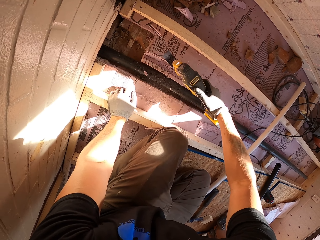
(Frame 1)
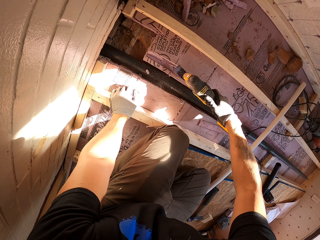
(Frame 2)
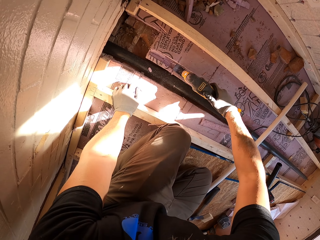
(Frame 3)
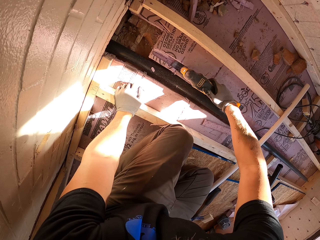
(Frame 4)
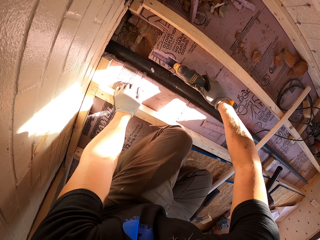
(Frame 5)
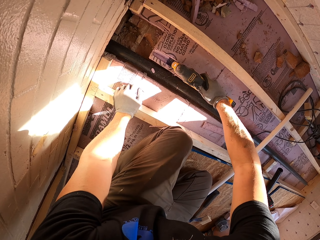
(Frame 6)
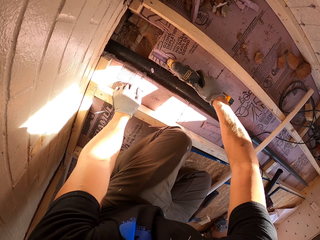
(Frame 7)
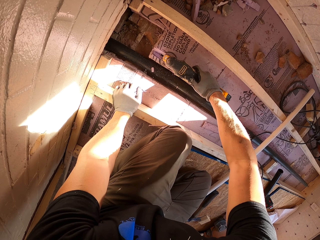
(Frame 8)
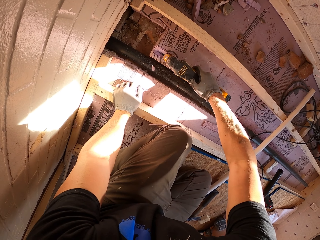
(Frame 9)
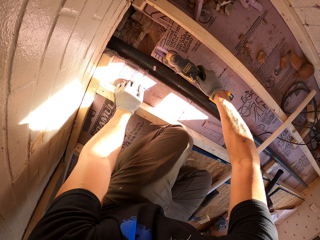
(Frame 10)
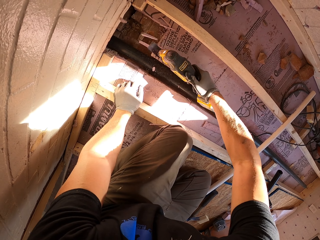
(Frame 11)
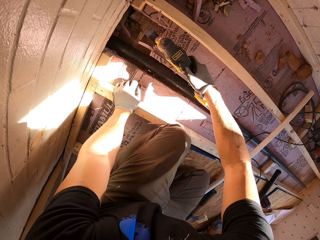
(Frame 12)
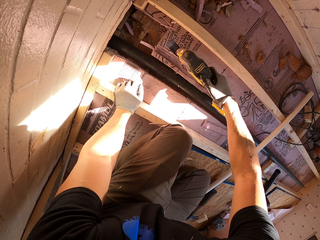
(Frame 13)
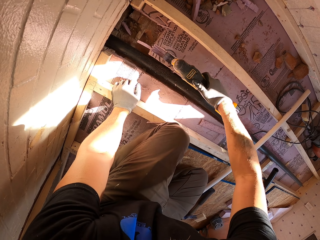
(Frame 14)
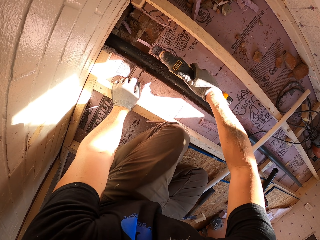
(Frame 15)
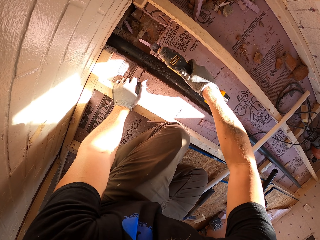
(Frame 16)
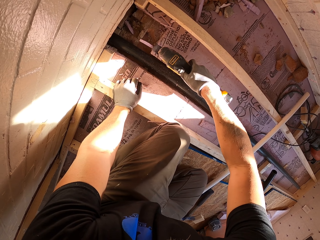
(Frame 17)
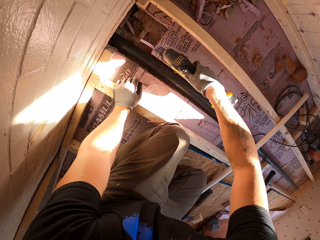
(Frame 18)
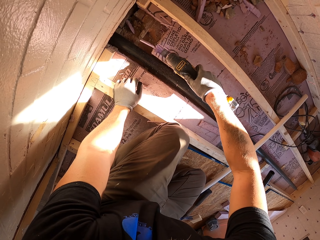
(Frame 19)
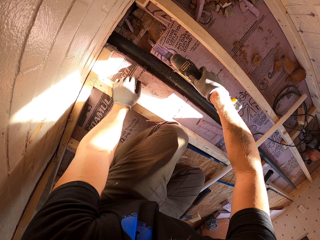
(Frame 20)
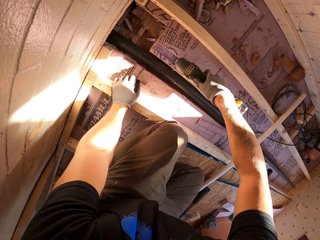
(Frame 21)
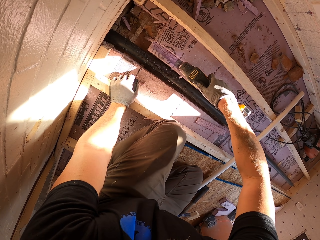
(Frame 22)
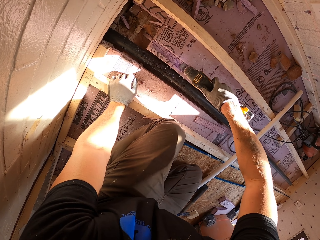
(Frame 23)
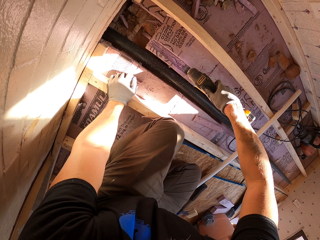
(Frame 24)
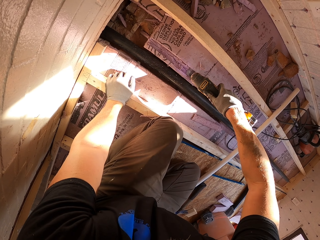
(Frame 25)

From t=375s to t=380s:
The camera wearer cuts off the board.

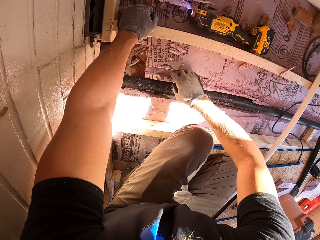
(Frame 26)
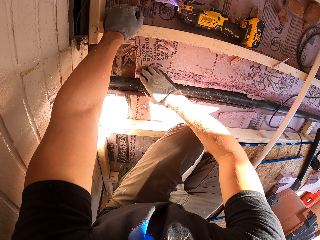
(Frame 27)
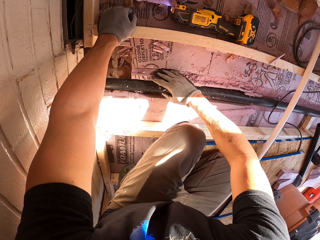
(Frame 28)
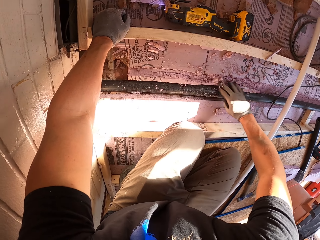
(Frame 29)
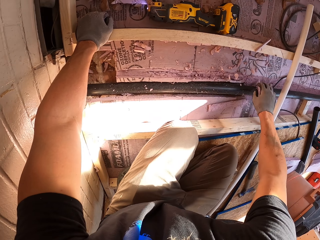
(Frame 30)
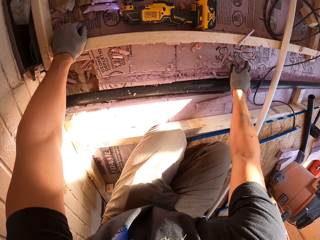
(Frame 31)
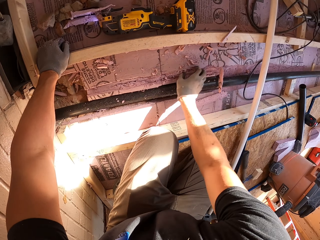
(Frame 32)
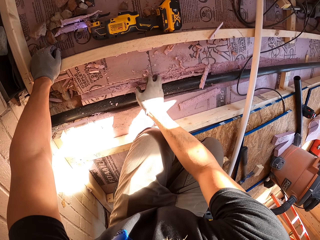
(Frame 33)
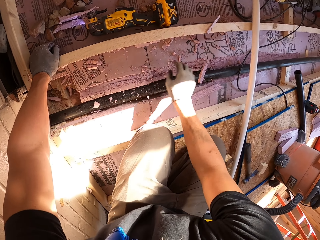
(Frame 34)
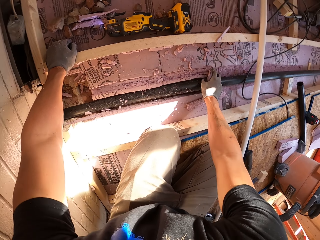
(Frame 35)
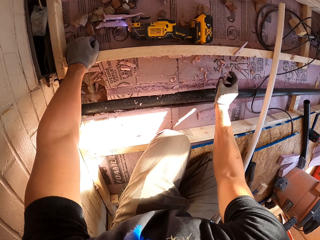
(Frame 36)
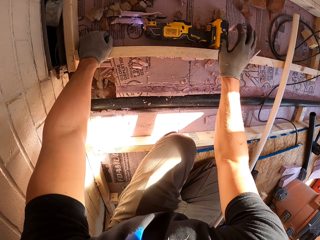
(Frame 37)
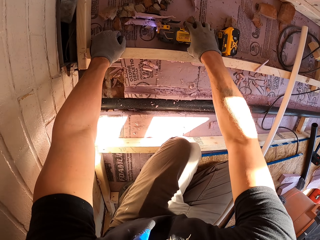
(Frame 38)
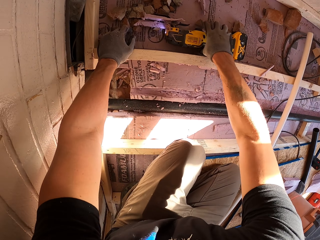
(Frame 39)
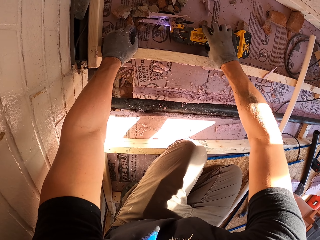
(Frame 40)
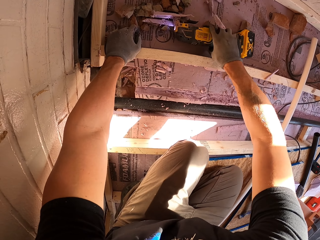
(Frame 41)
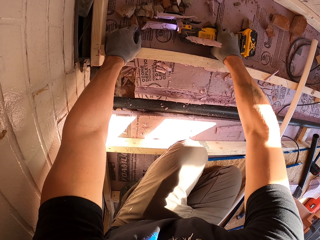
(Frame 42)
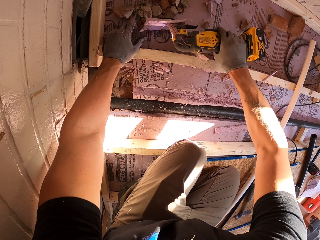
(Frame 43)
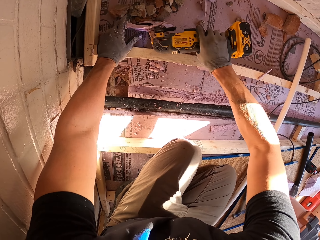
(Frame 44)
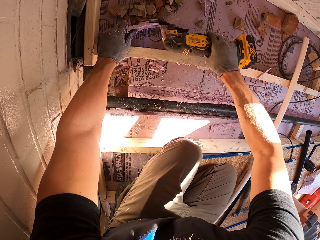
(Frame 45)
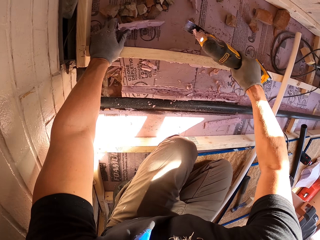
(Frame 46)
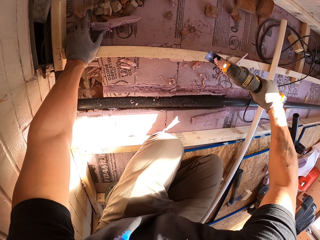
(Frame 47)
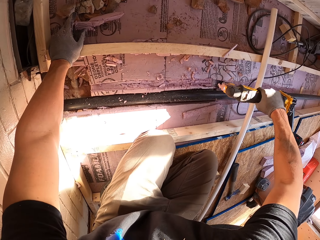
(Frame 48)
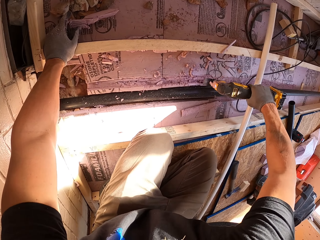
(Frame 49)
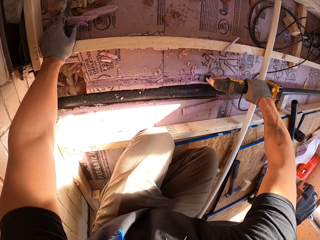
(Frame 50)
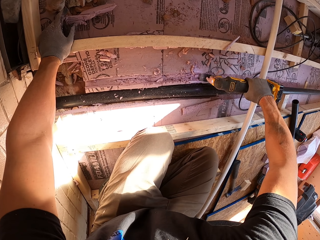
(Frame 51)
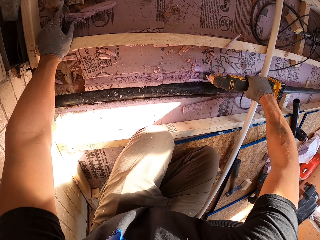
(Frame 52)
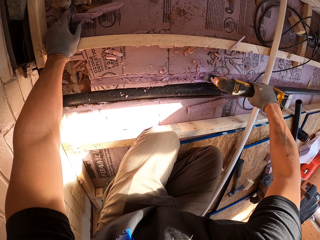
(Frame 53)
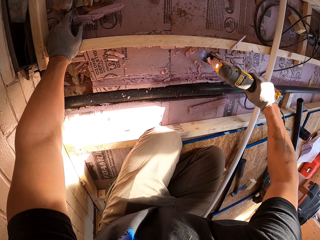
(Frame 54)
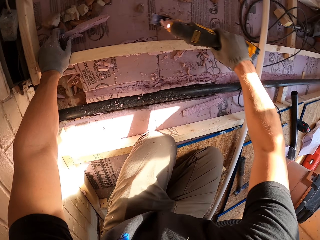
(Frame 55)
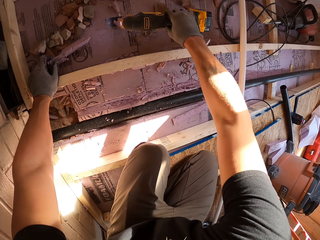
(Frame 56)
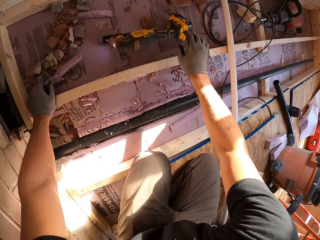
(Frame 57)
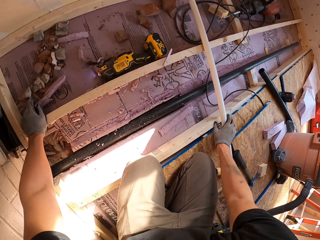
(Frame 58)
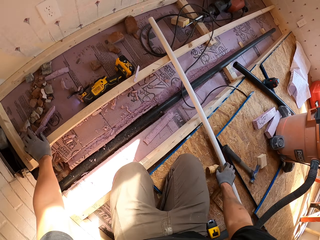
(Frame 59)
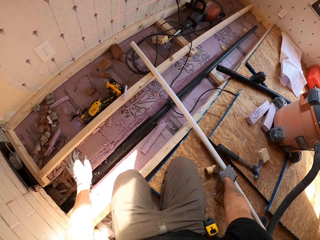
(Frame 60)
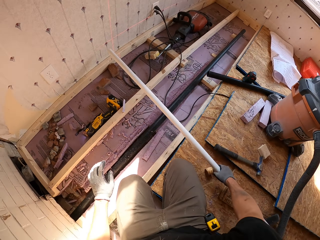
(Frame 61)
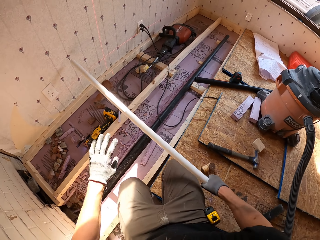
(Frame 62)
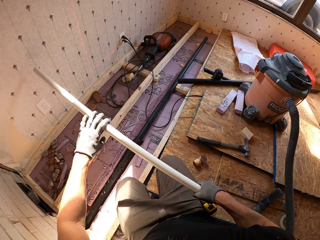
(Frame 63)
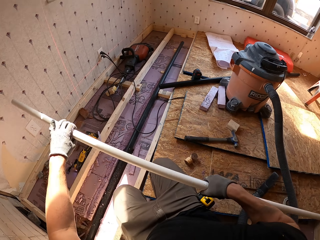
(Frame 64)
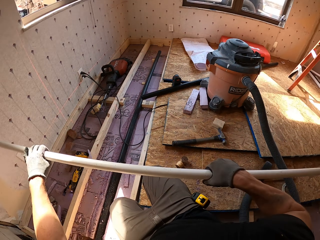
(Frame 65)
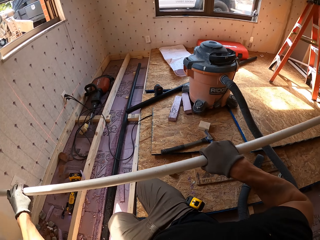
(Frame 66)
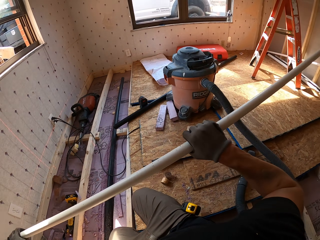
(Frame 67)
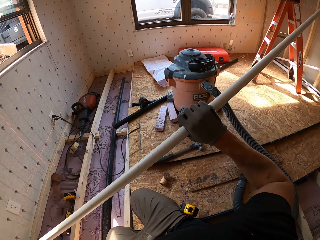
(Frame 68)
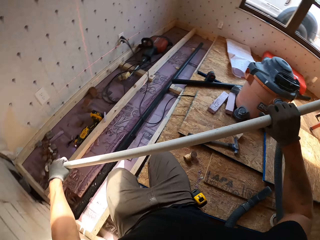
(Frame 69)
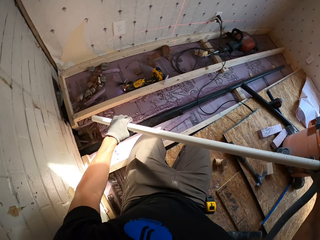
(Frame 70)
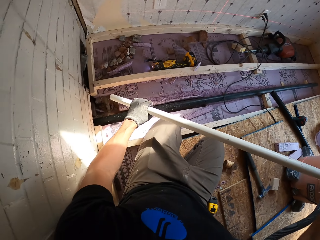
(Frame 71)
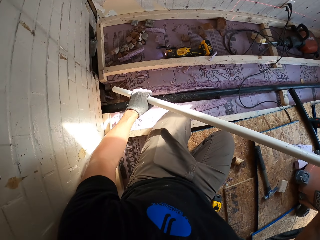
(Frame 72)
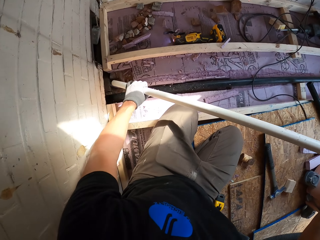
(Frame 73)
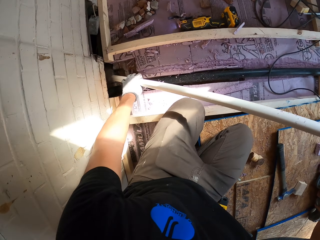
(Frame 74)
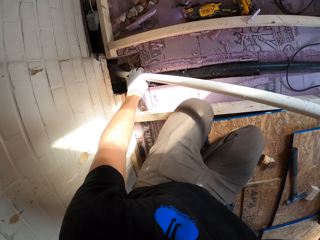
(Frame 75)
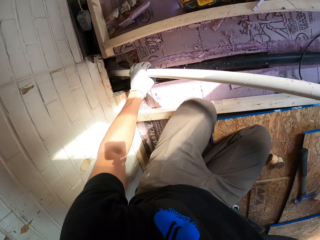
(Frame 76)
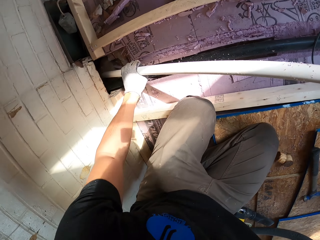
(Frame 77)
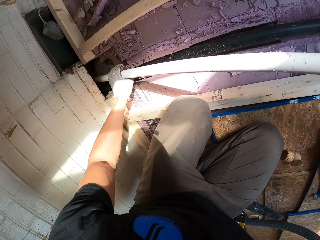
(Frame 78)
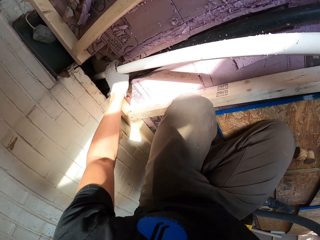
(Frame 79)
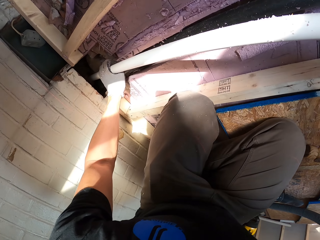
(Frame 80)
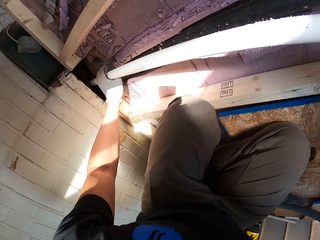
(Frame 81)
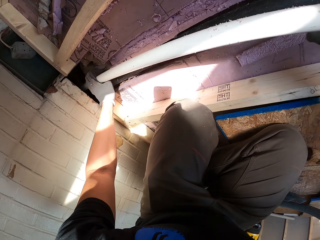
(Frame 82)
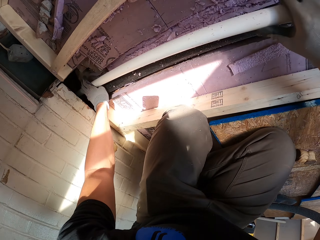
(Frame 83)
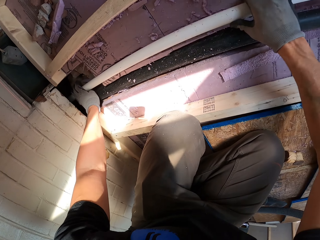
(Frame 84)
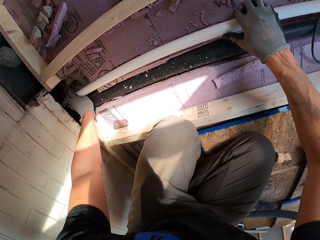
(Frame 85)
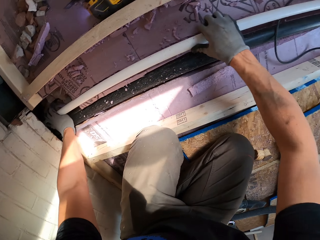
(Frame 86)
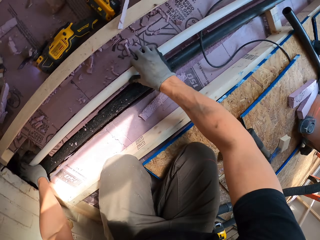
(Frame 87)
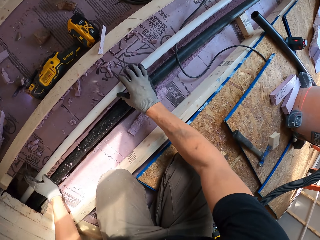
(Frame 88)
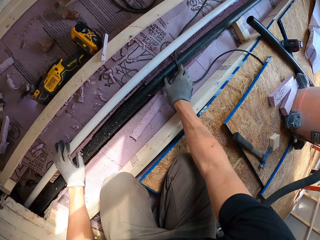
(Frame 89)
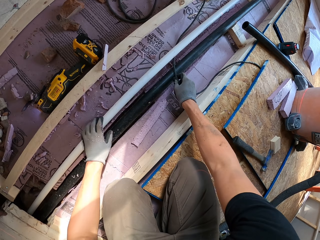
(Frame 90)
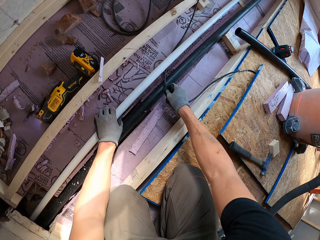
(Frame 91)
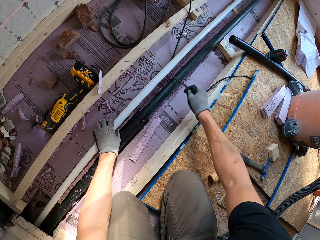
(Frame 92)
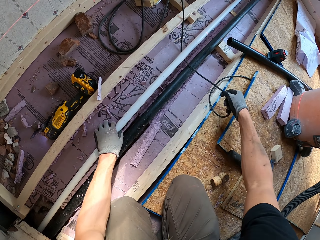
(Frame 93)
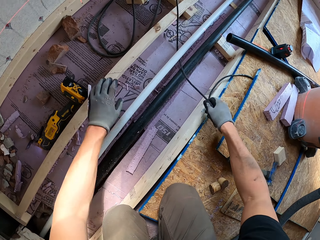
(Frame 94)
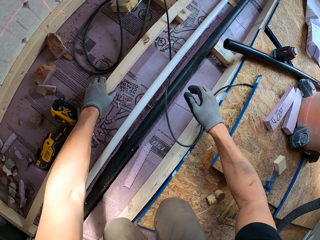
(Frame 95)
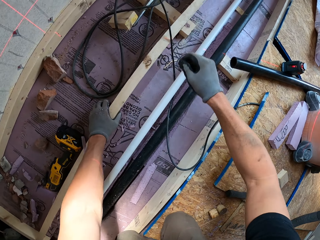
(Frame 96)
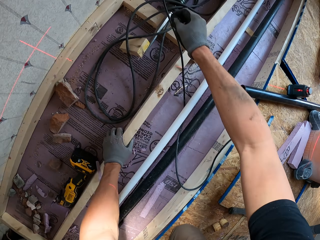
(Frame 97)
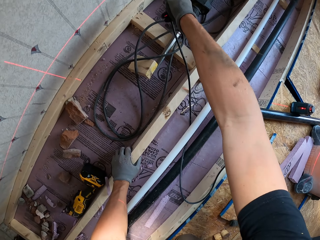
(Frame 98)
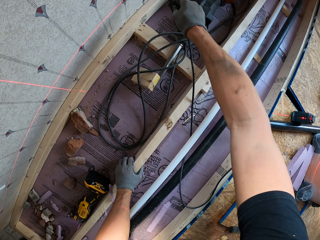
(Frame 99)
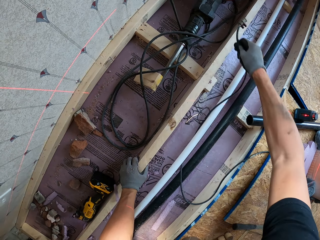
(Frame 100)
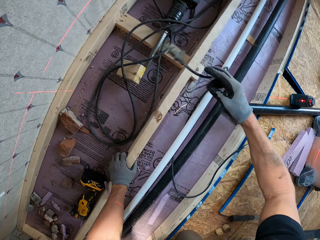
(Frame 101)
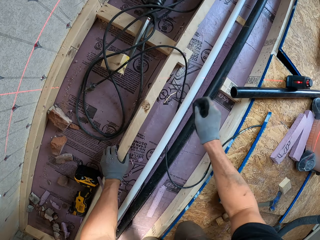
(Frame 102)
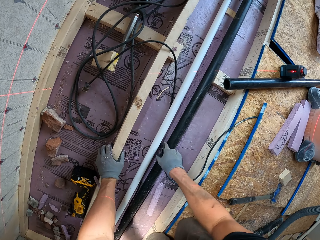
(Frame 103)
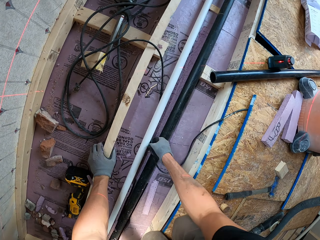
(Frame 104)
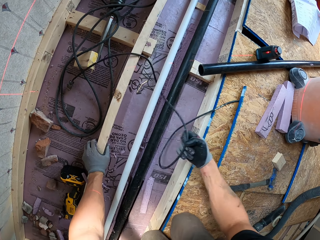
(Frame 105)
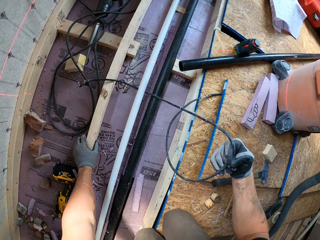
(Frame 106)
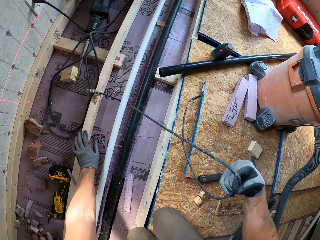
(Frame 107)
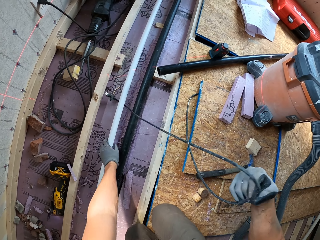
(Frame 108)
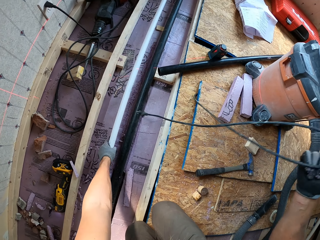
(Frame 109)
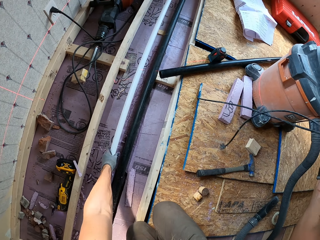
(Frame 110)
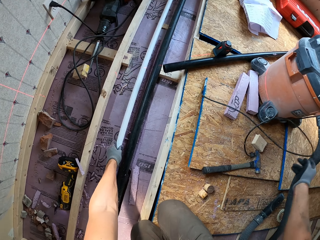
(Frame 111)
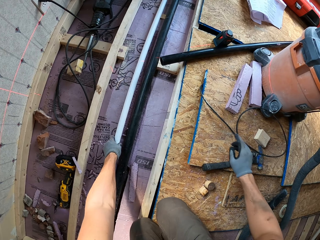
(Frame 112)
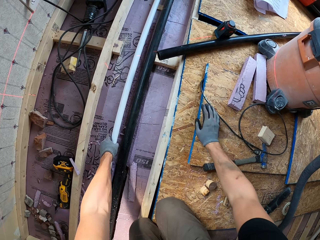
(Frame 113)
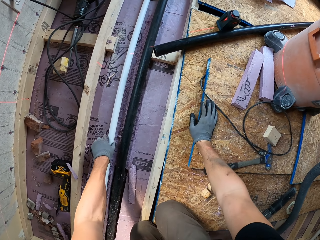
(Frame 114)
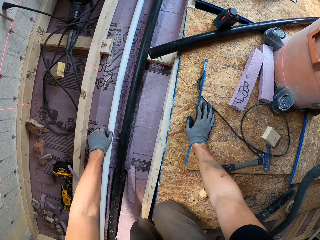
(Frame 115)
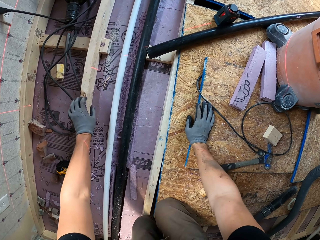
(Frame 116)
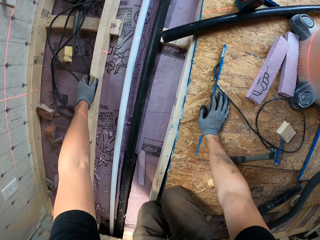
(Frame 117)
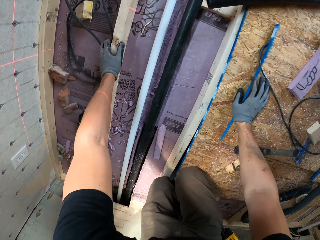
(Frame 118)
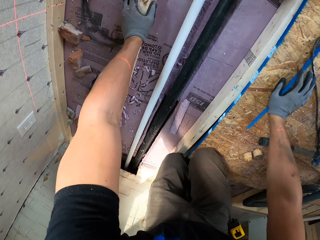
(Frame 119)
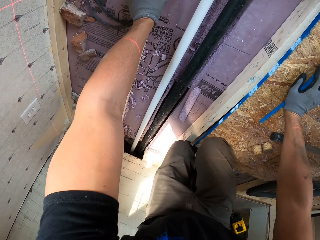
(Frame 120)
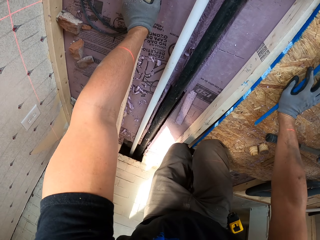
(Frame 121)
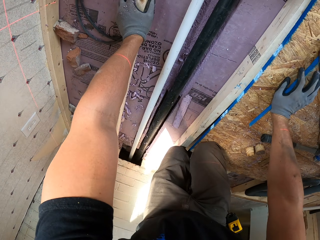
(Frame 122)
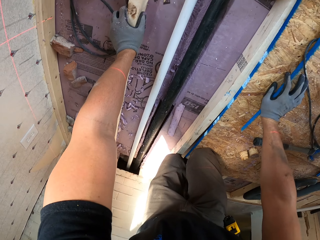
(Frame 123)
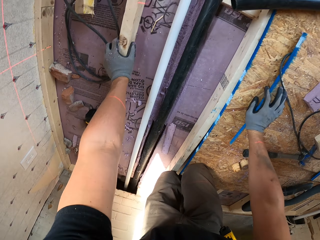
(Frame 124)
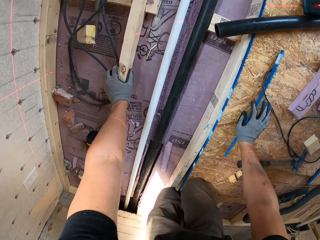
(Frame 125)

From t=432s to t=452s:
The camera wearer clears off the hole for the pipe on the board. They put the jigsaw away. They pick up the wooden rod. They connect the pipe on the ground. They put the wooden rod in a hole. They disconnect the wire from the socket, pull a cable and throw the cable.
